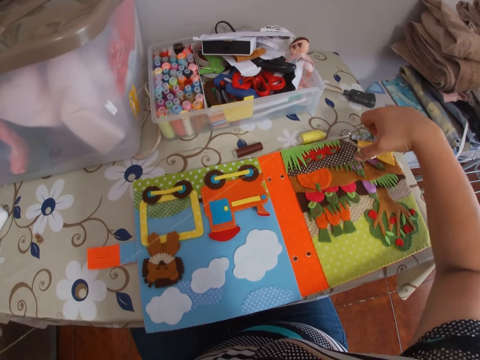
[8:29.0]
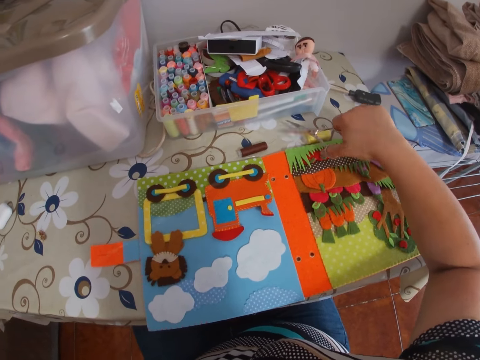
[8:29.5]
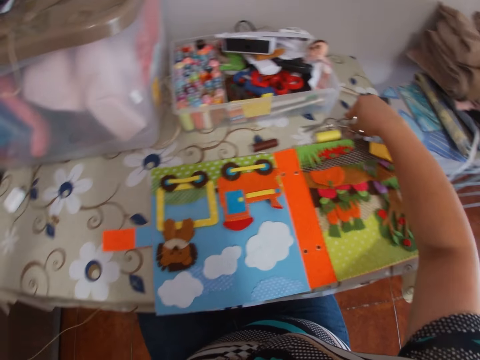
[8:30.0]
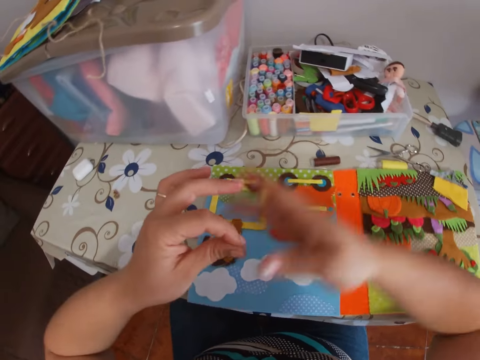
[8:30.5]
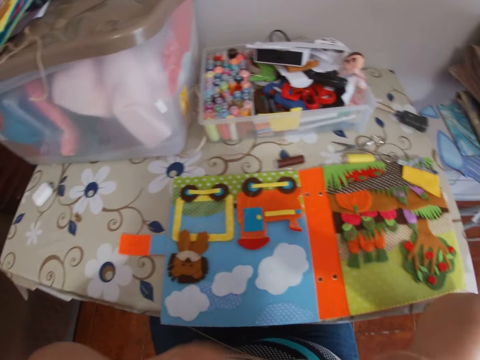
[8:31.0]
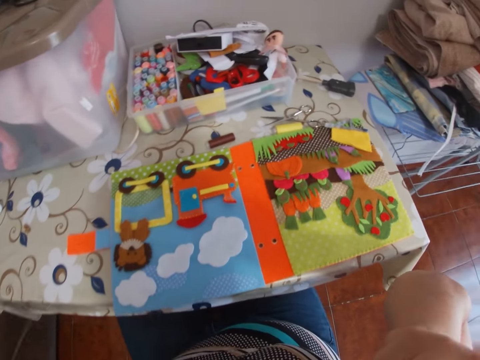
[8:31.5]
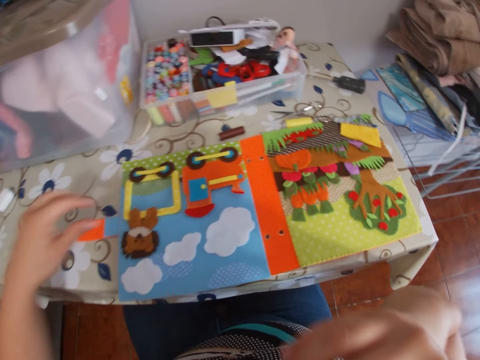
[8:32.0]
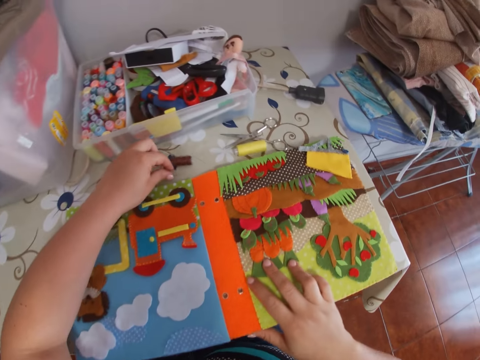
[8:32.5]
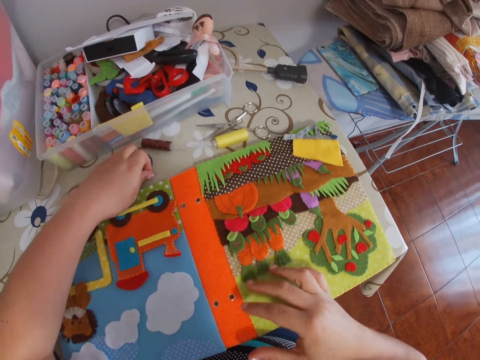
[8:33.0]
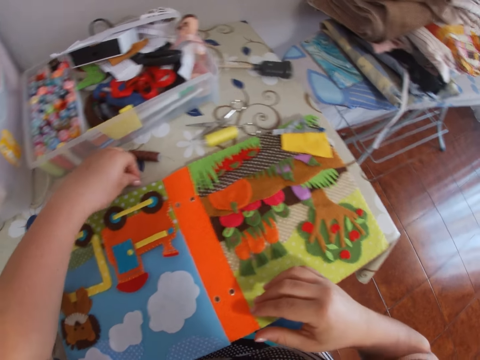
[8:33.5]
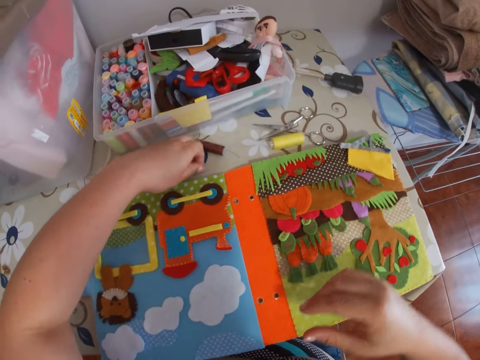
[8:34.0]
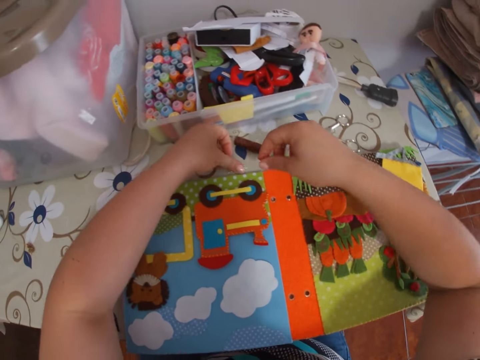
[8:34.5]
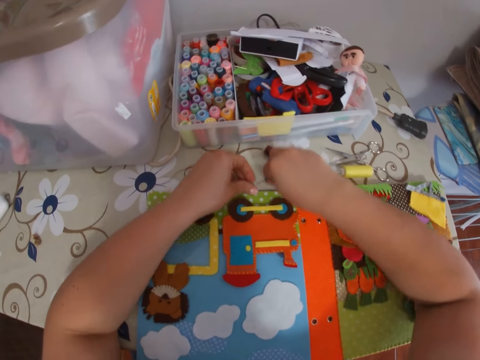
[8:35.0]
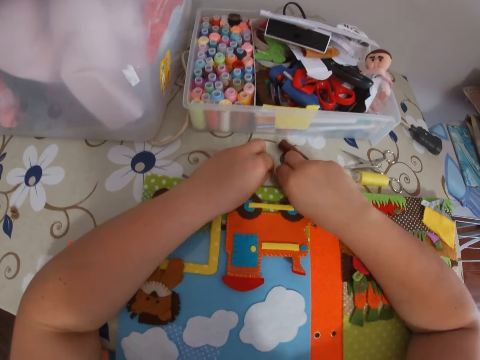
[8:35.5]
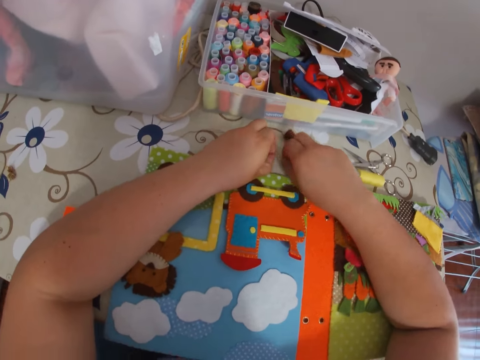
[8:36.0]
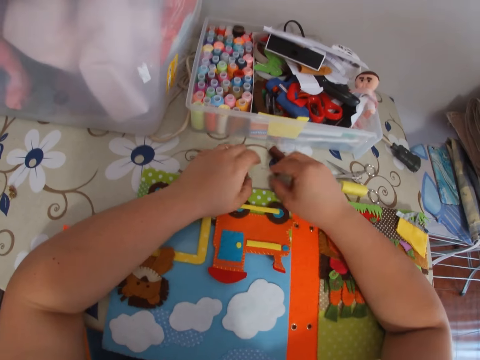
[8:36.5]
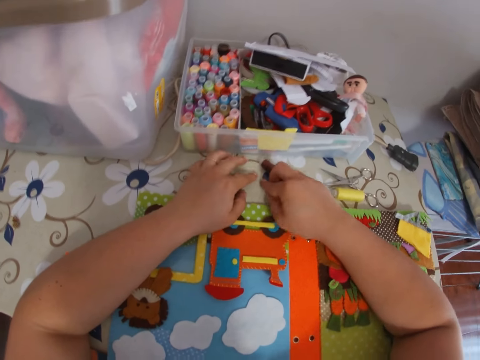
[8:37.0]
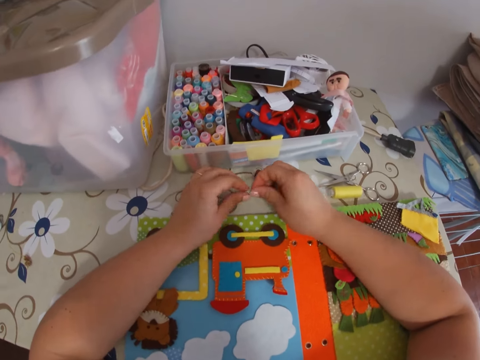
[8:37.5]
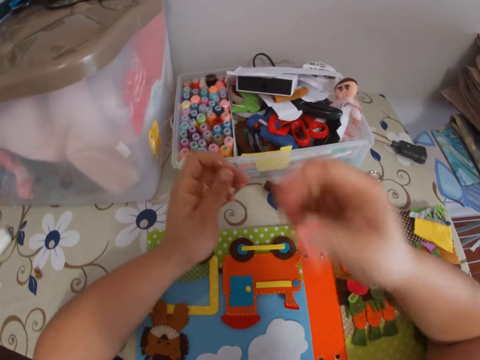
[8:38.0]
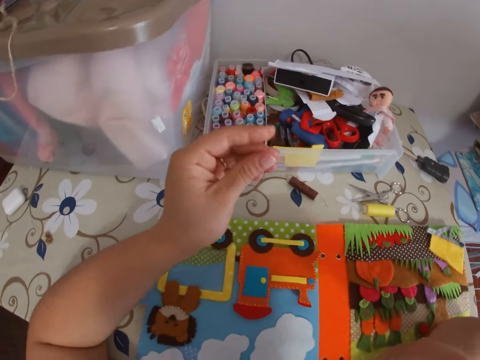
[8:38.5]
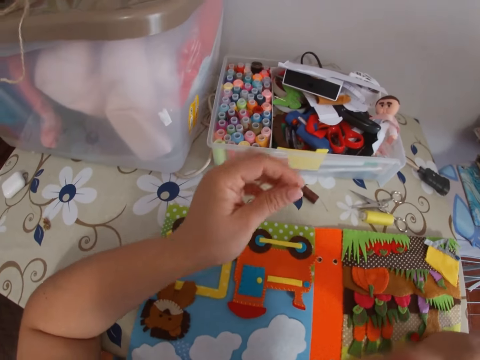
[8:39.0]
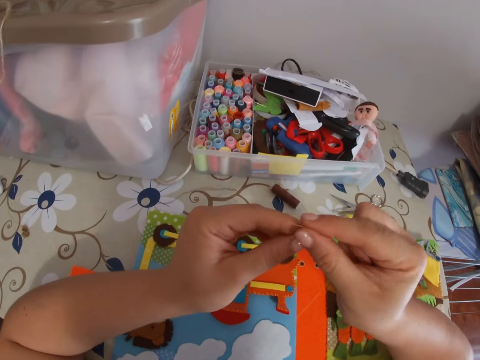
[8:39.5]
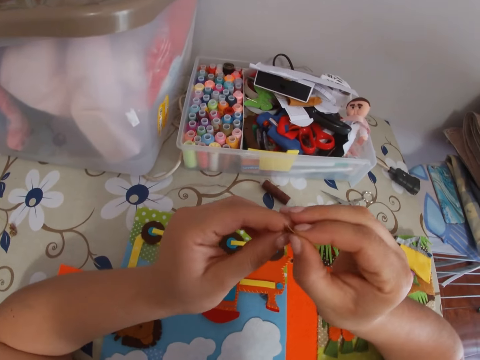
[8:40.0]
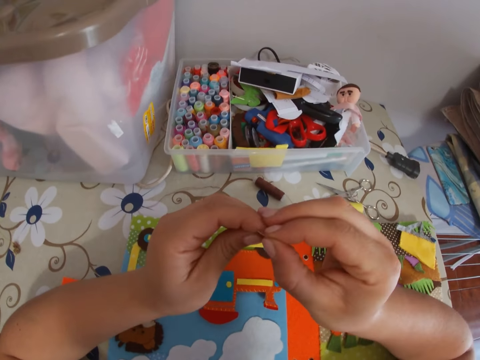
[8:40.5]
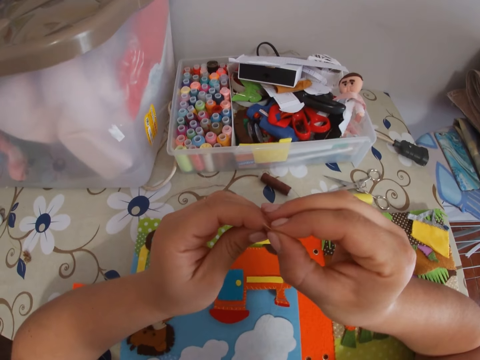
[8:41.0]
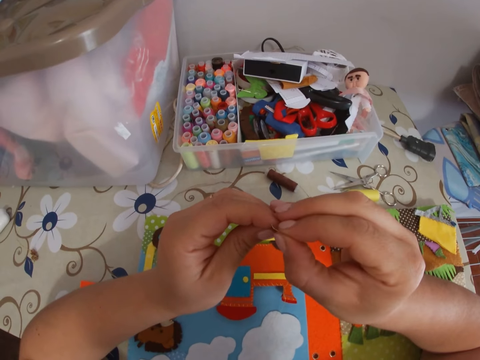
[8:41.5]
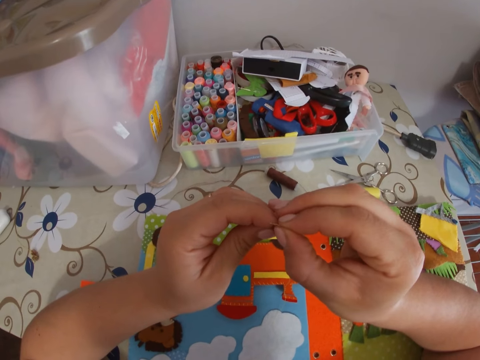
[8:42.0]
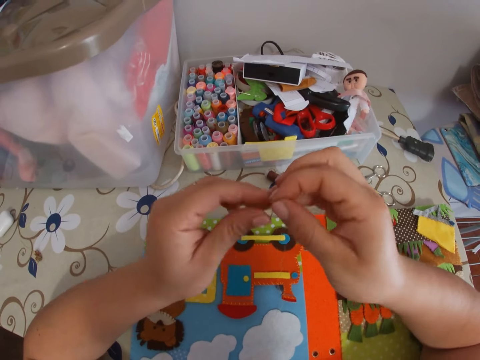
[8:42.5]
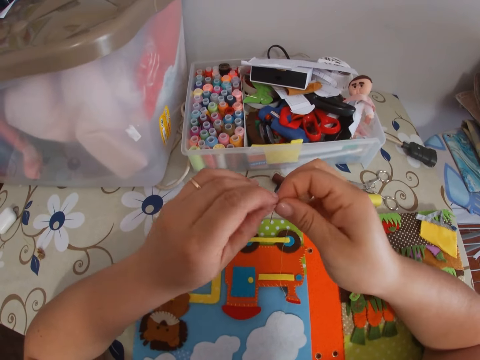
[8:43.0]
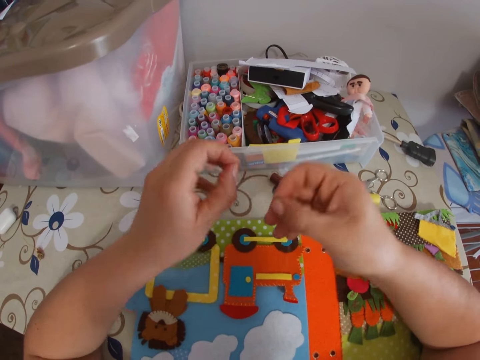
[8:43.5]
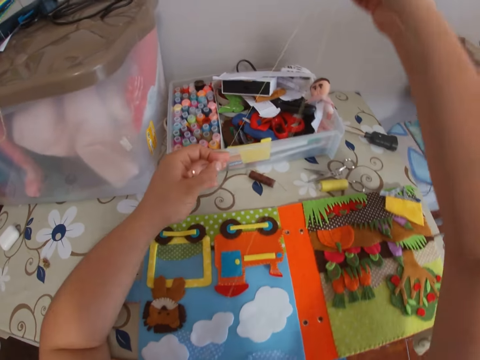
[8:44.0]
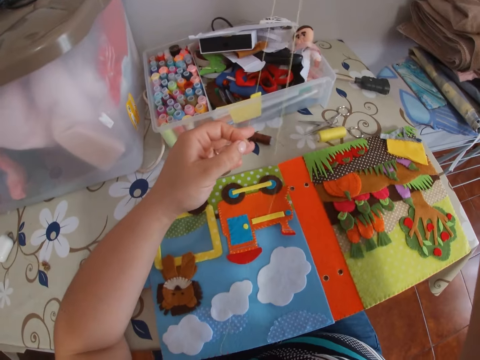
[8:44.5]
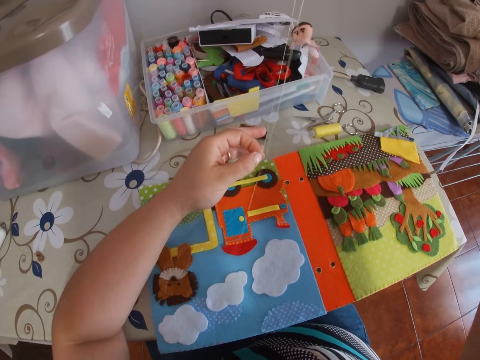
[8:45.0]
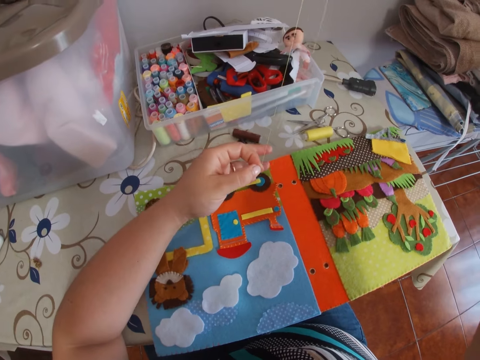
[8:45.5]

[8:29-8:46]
The camera wearer cuts the thread with the scissors. She places the scissors on the table. She holds the thread with the mouth. She touches the cardboard with her right hand. She touches the needle on the table with her left hand. She picks the needle on the table with both hands. She holds the thread. She fixes the thread into the needle. She adjusts the thread. She pulls the thread with her left hand.

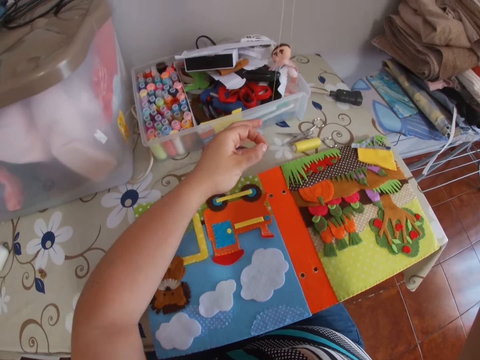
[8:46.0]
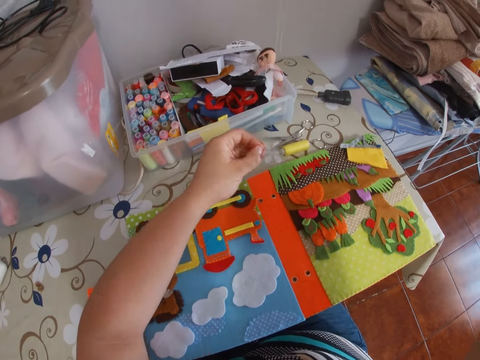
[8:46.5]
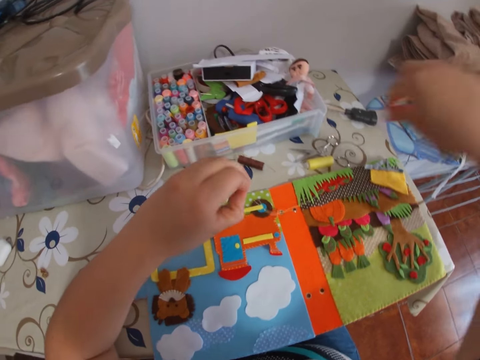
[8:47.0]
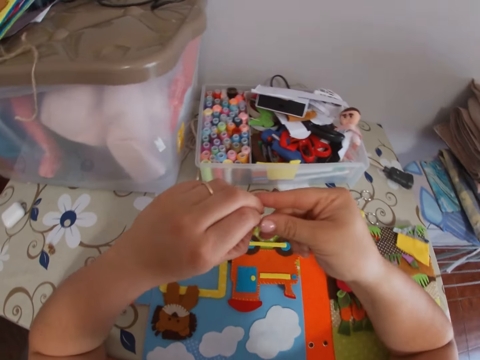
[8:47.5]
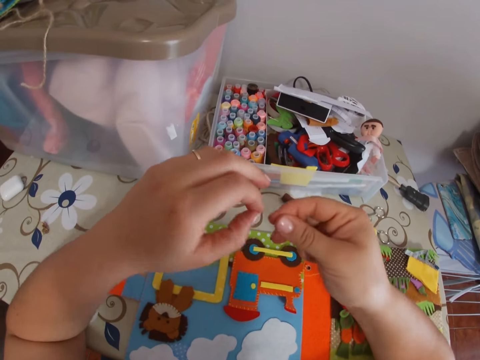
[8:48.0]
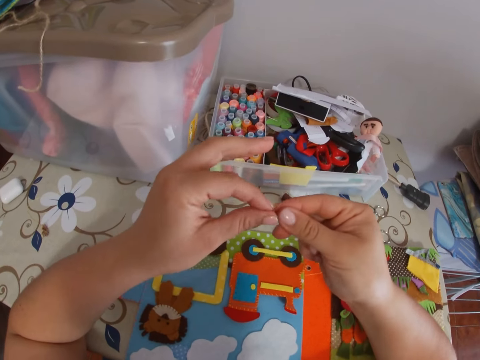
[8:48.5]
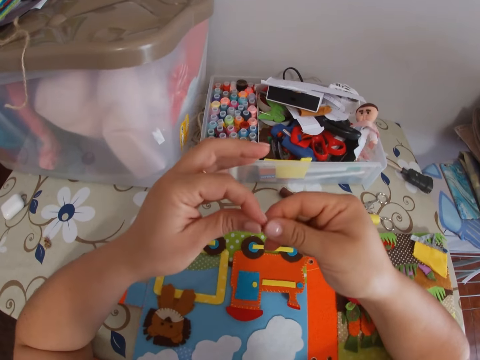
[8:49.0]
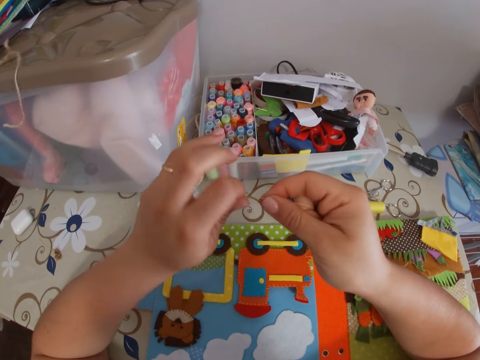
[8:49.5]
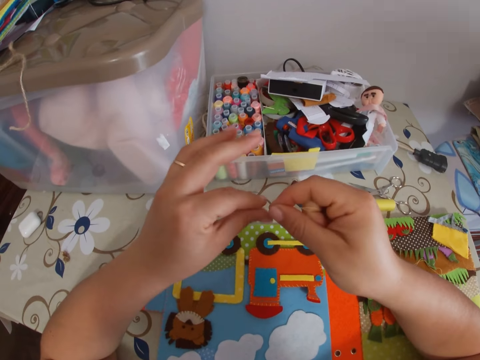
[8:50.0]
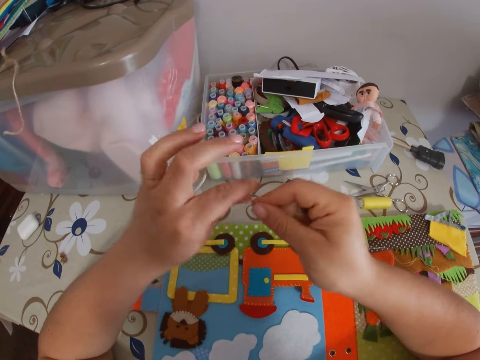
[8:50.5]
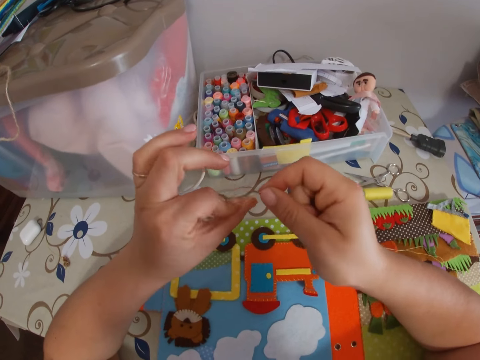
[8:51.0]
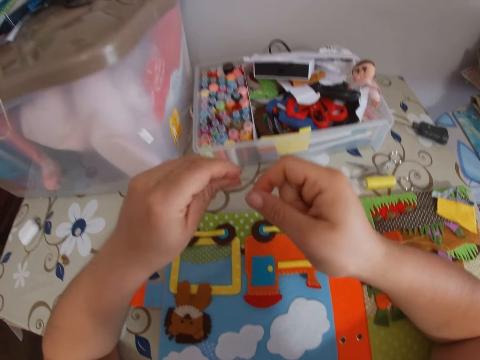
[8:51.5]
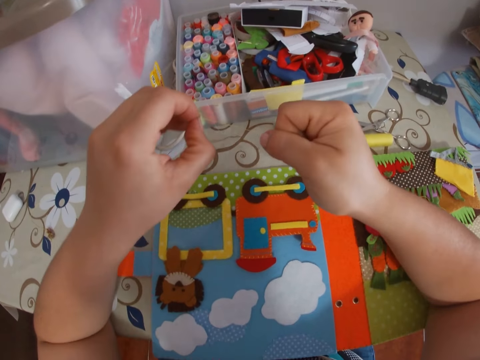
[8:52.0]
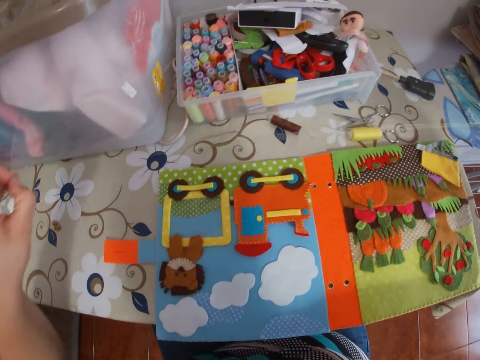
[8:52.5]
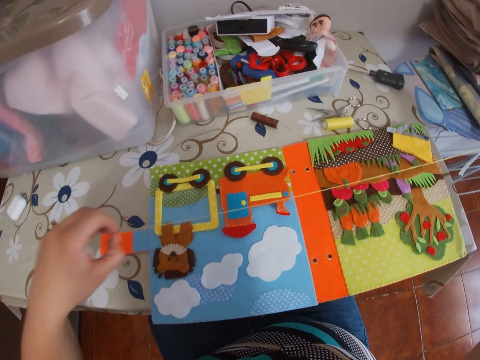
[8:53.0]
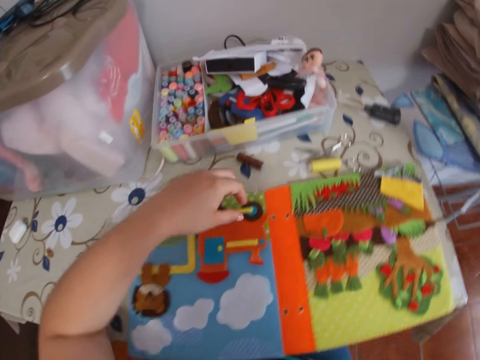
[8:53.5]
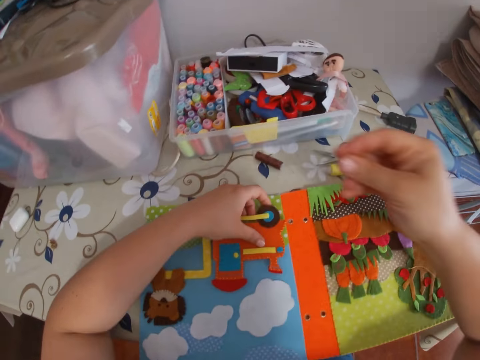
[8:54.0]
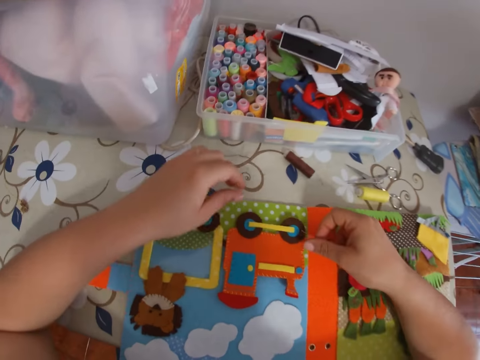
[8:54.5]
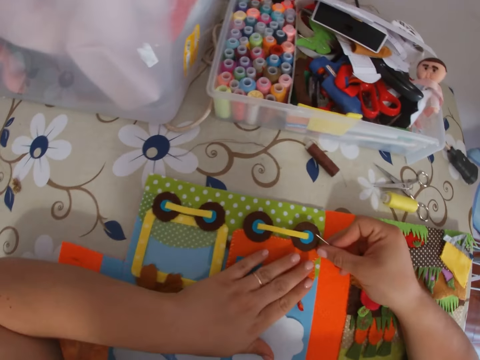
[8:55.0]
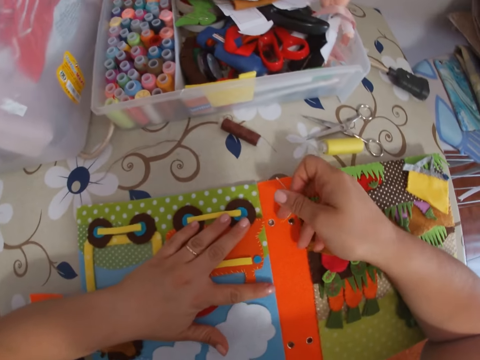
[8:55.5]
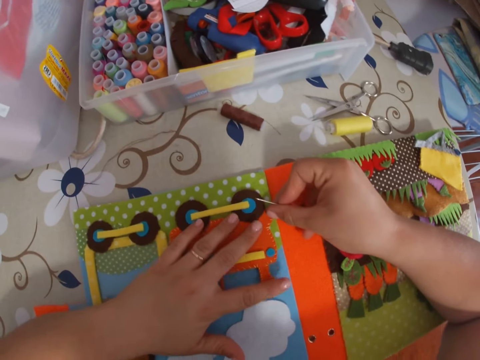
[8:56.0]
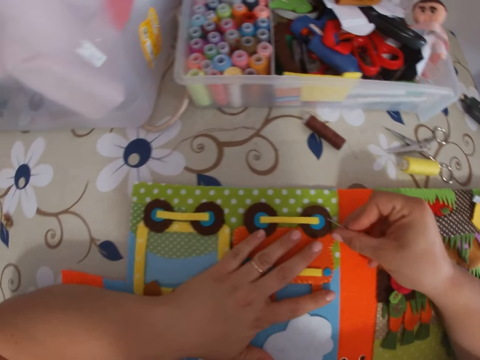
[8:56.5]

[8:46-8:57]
The camera wearer drops the needle on the table. She ties the thread edges together. She rolls the thread around her left hand. She adjusts the thread. She pulls the thread with both hands. She moves the book. She holds the cardboard on the table with her left hand. She touches the paper book.
